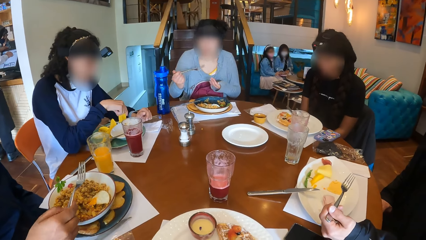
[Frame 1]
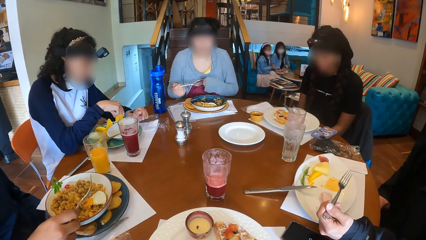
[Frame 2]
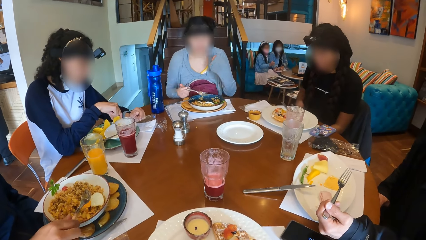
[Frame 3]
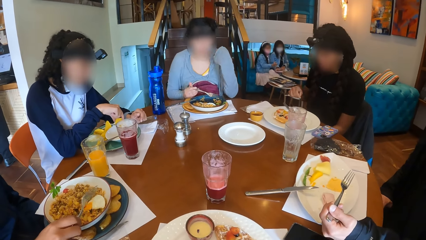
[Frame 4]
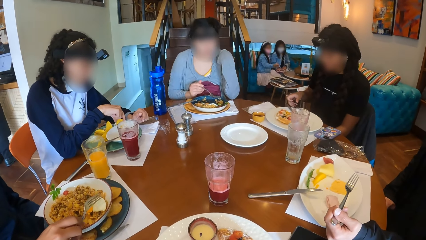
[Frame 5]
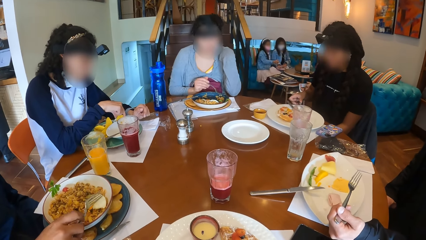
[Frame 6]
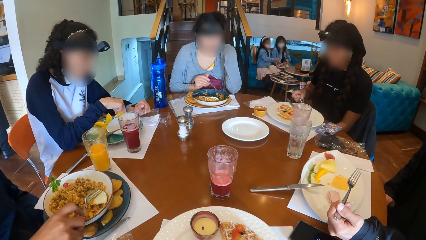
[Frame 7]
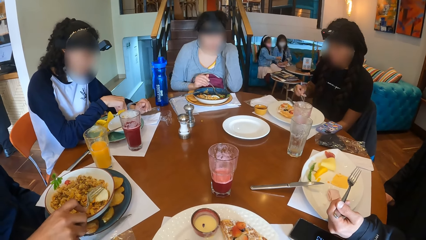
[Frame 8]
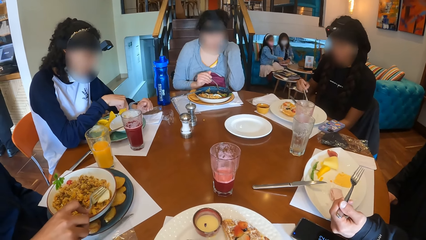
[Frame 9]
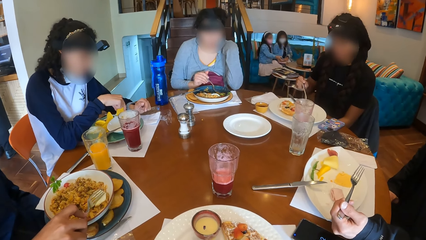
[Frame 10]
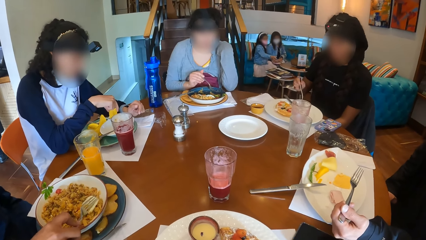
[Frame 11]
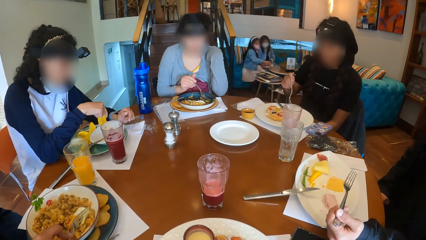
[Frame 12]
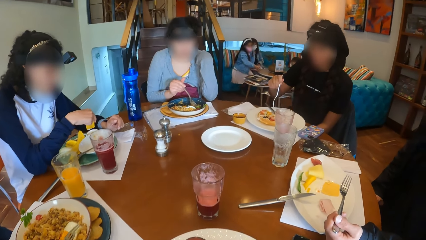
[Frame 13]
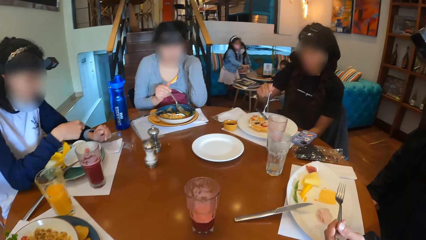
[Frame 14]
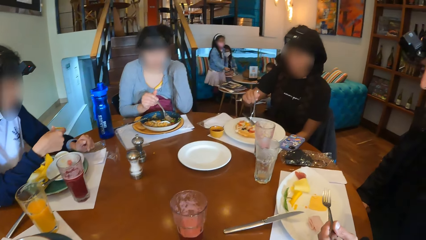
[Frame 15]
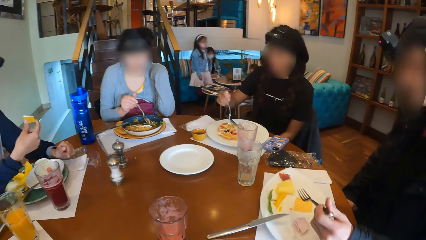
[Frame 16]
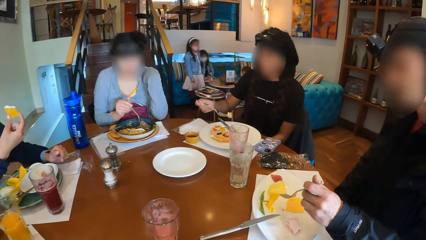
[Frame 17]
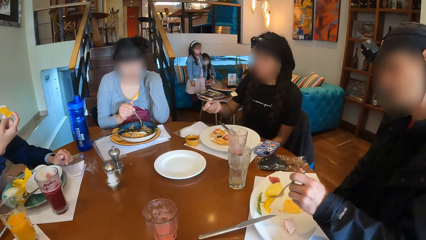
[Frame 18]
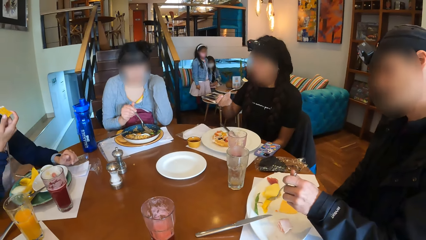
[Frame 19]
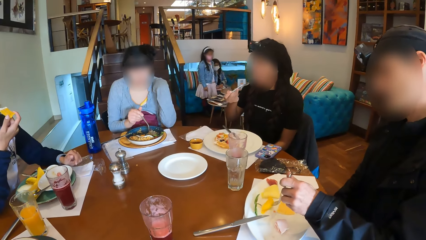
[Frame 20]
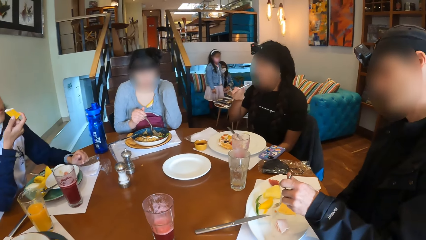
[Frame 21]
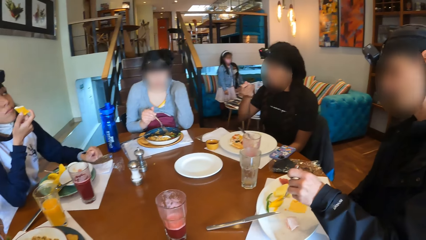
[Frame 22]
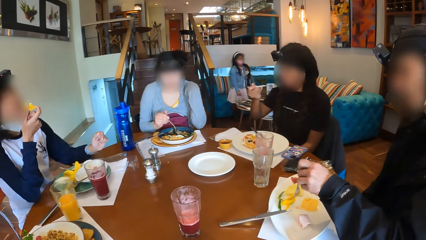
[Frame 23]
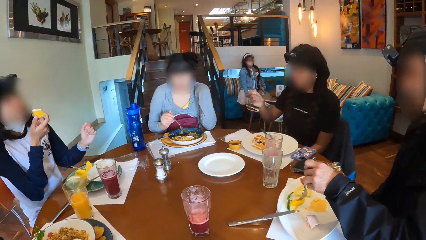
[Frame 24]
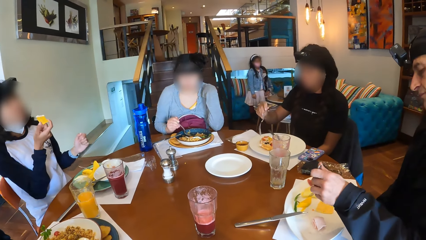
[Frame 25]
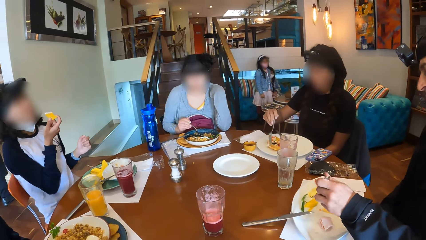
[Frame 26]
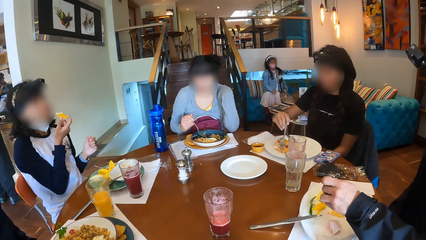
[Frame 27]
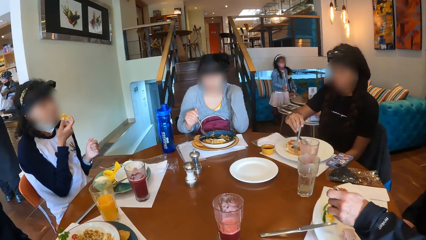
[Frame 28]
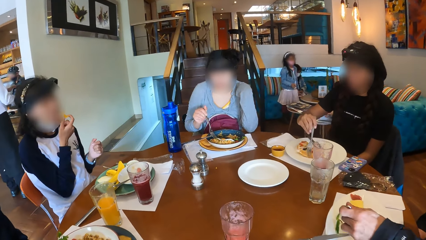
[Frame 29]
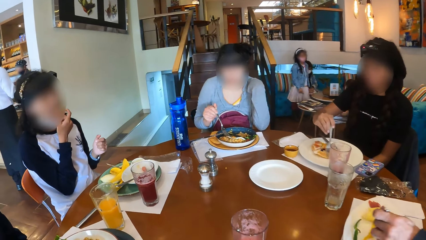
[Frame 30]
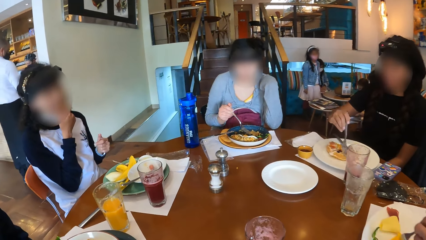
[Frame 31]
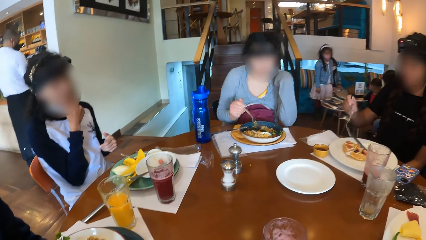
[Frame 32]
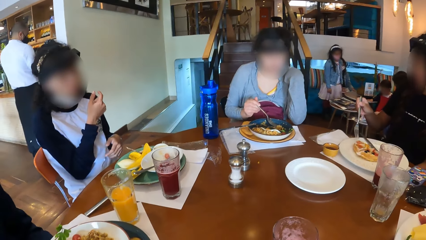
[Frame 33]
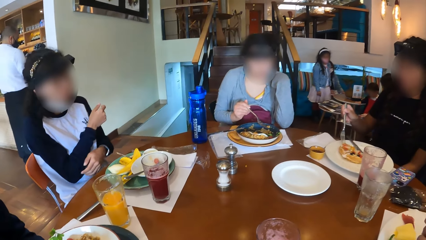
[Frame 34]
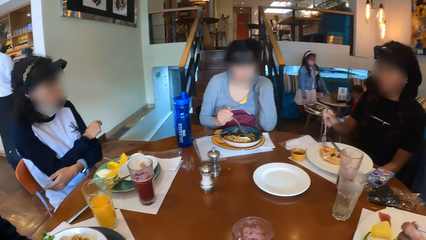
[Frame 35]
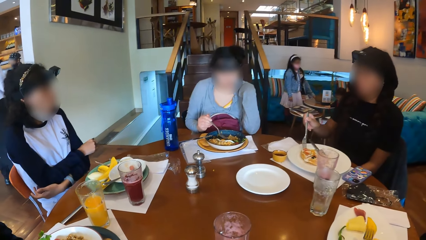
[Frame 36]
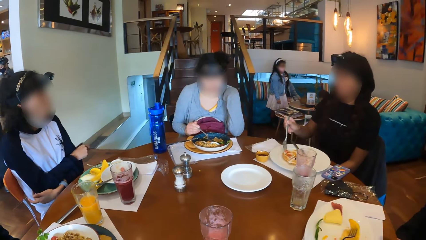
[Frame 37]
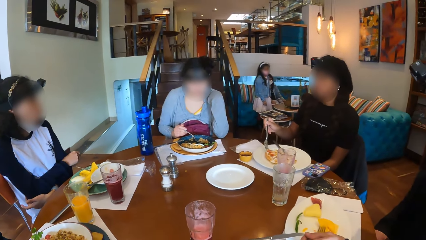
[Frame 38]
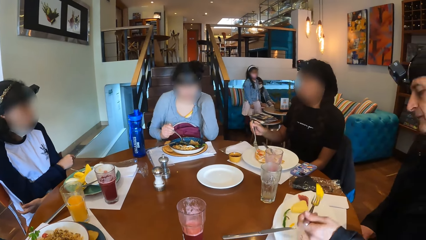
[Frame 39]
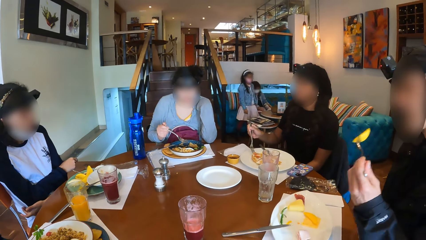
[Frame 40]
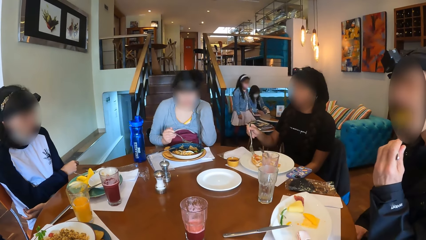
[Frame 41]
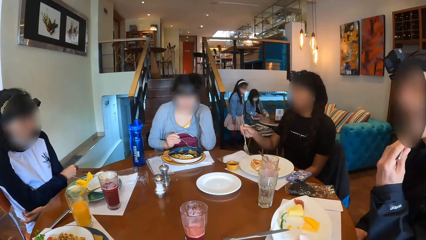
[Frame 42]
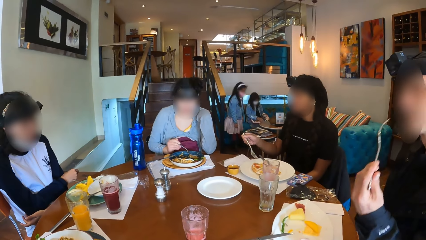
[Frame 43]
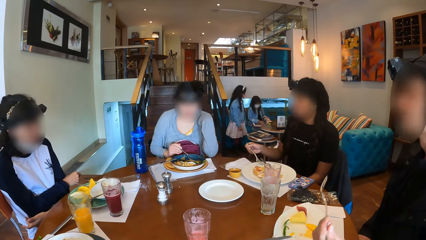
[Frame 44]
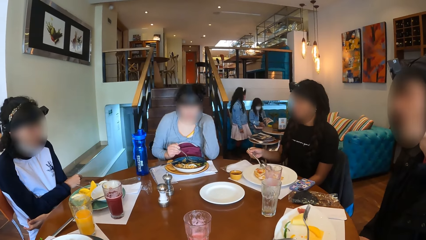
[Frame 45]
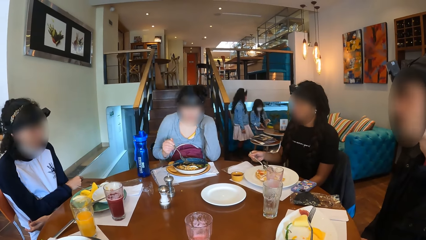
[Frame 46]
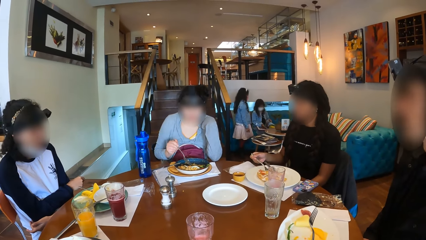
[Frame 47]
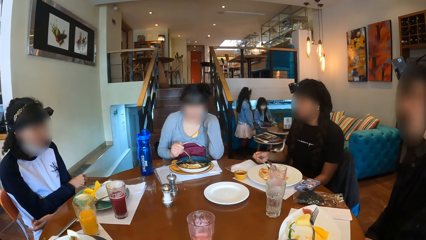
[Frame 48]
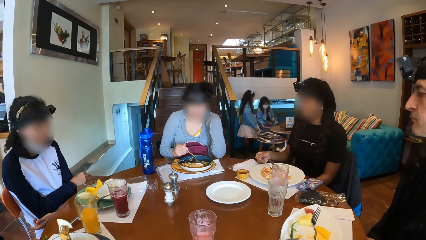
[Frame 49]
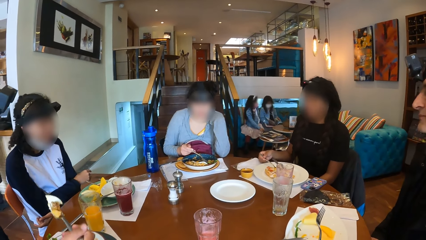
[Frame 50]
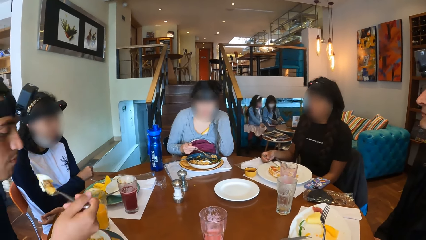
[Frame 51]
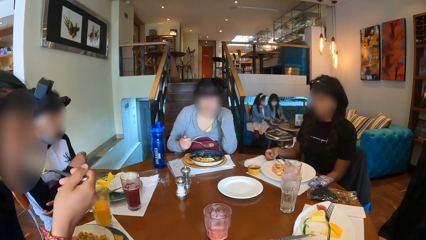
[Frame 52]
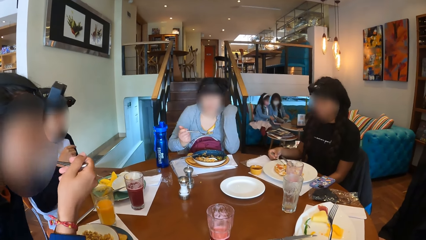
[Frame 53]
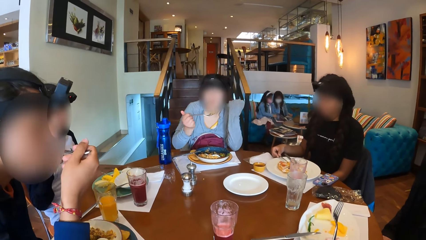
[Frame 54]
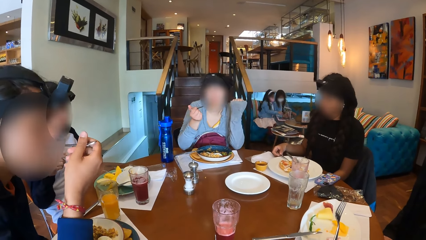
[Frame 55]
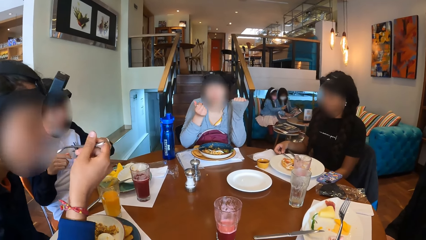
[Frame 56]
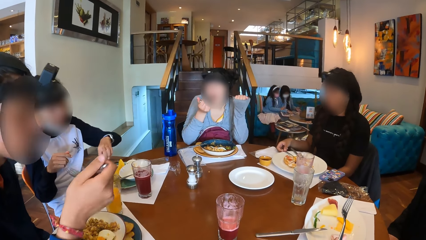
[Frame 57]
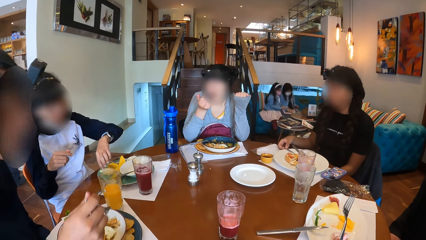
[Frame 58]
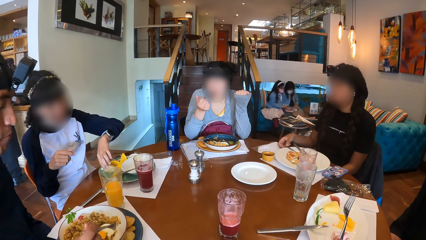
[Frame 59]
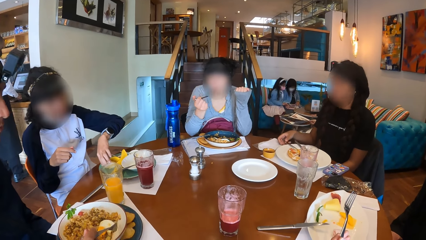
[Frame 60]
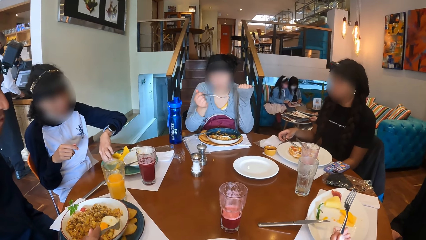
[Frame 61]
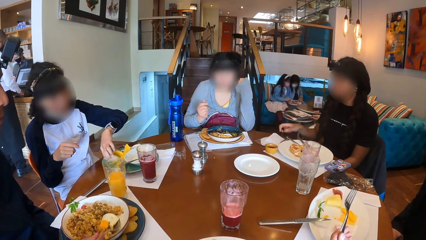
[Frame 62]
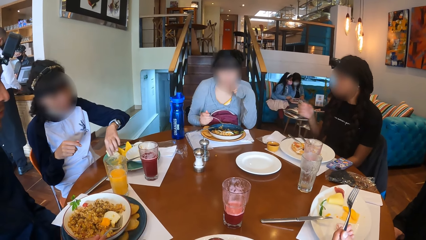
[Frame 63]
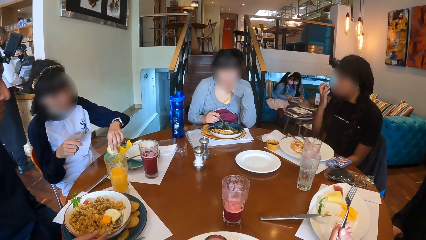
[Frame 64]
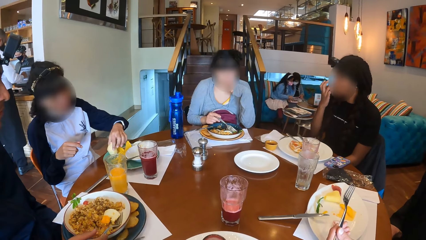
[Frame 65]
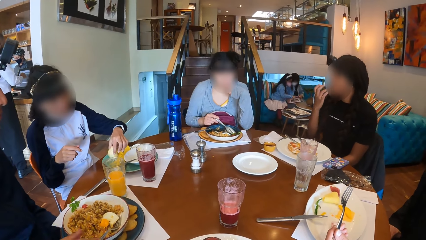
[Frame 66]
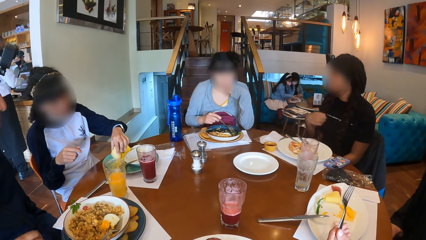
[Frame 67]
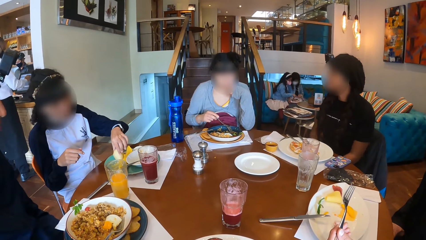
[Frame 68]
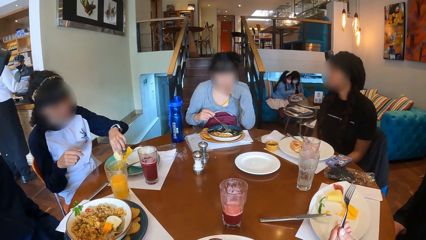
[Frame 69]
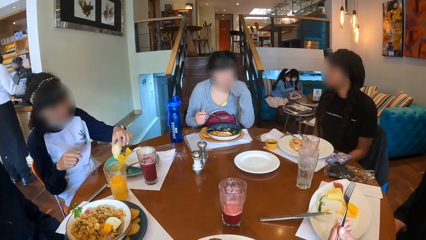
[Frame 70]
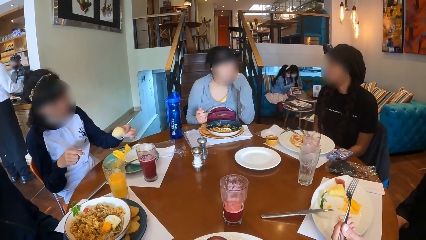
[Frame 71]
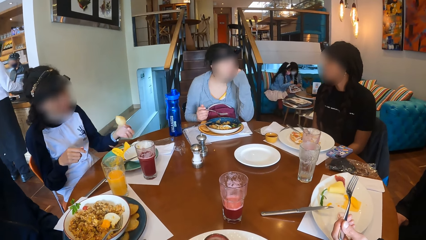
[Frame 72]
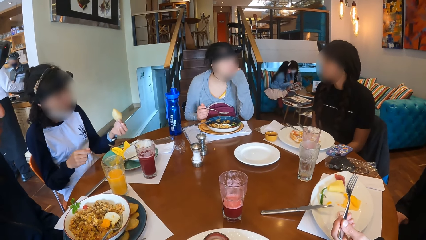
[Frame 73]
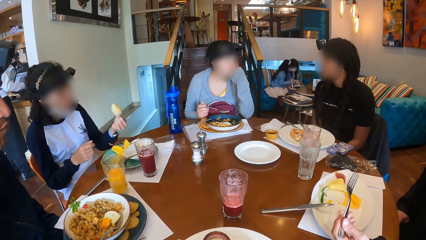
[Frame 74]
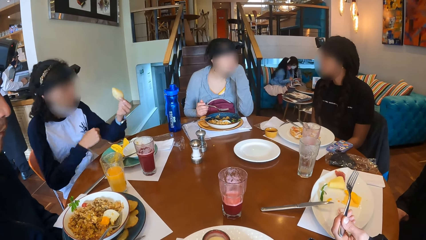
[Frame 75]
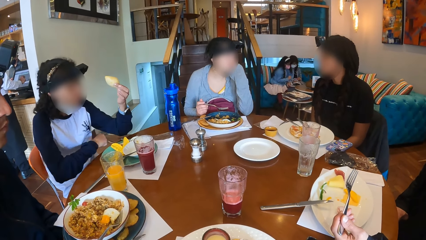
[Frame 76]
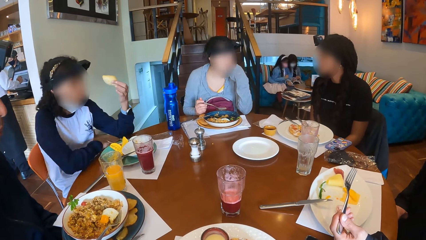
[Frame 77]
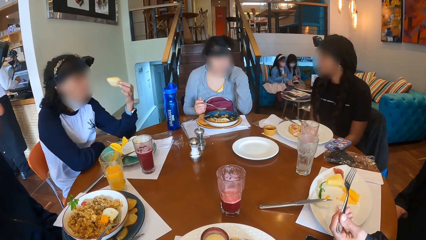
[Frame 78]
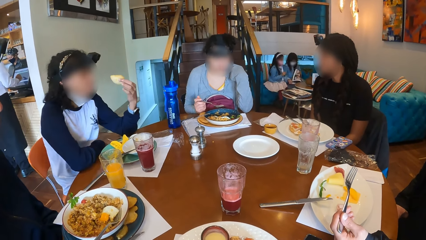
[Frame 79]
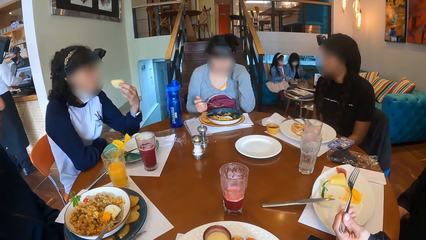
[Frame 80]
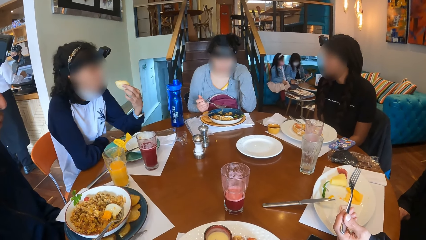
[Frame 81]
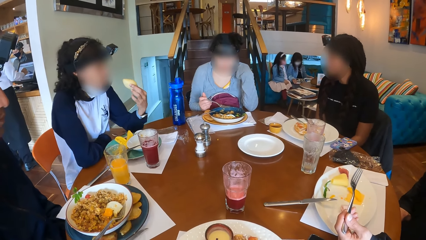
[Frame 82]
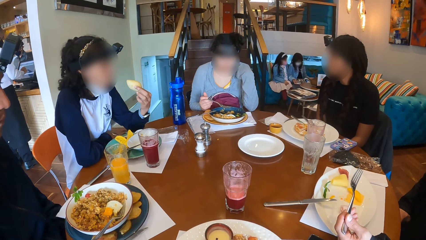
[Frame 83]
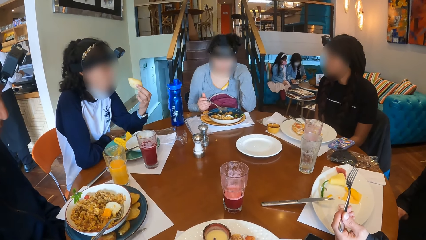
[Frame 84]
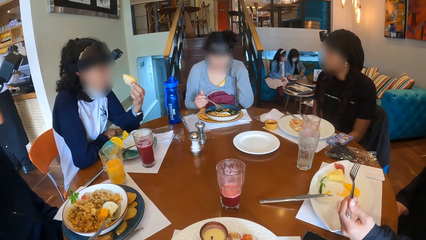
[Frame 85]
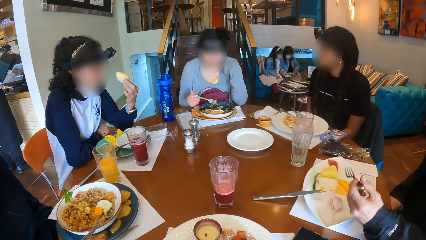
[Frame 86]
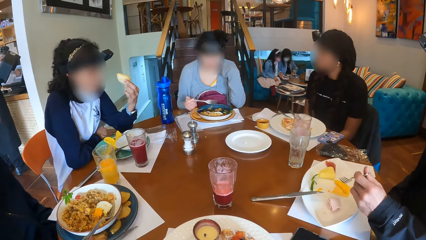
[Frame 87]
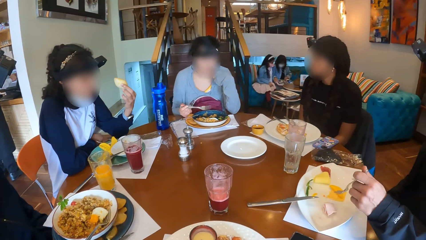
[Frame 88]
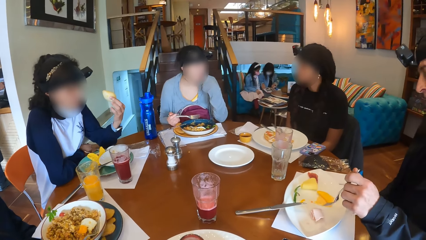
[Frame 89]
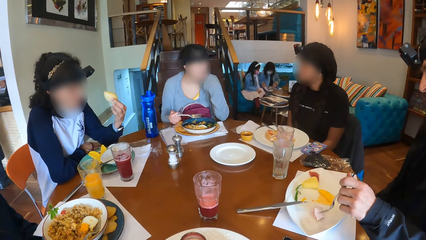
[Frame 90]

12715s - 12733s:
A woman lifts a fork on a plate on a table. The woman eats the food on the plate with the fork in her right hand and moves the food on the plate with the fork in her right hand. A man eats the food on the plate with the fork in his left hand. Another man eats the food on his plate with the fork in his right hand. The first woman drops the fork in her right hand on the plate. Another woman picks a slice of potato on the plate on the table with her left hand. The first woman touches her face with her right hand. The second woman rests her hands on the table.
